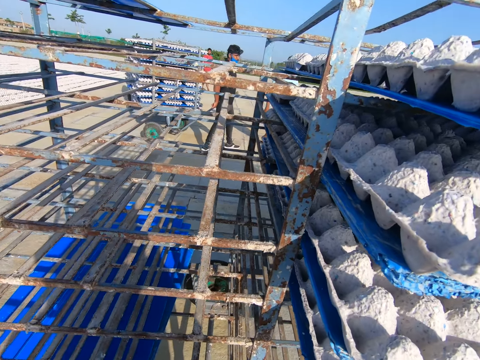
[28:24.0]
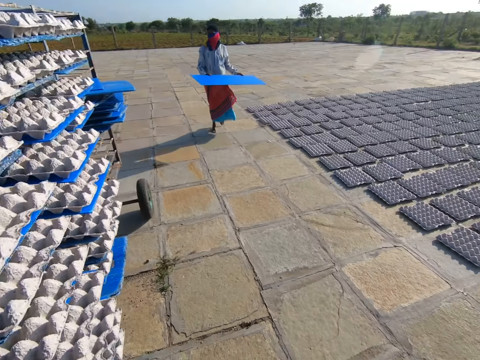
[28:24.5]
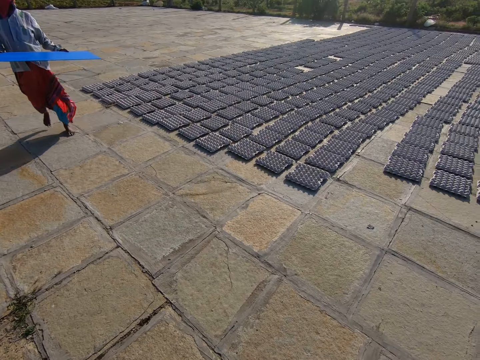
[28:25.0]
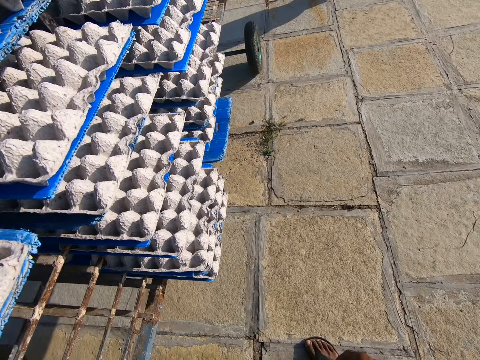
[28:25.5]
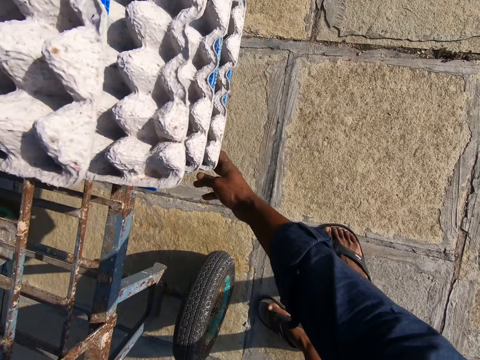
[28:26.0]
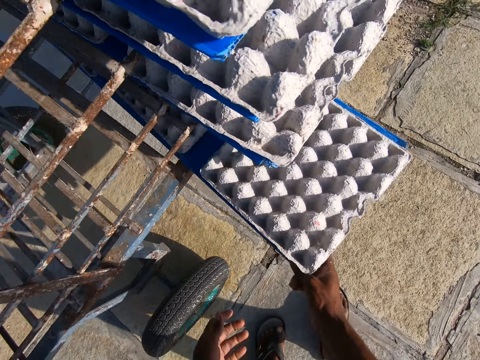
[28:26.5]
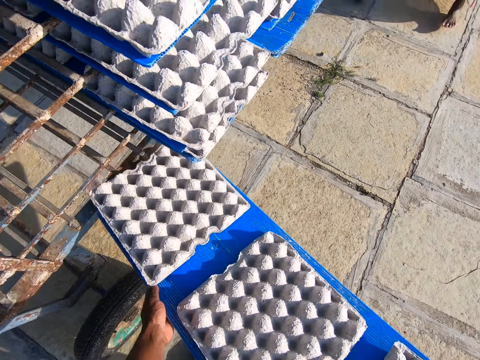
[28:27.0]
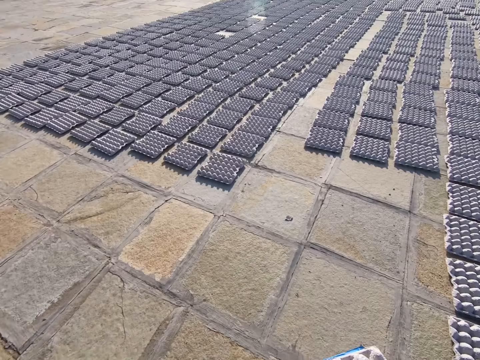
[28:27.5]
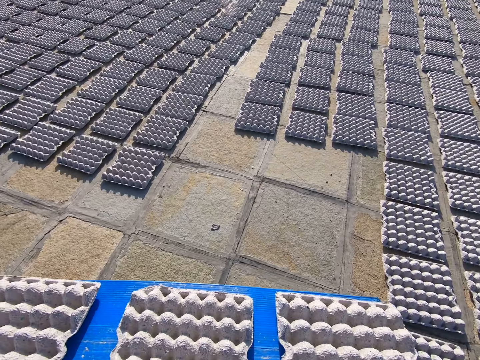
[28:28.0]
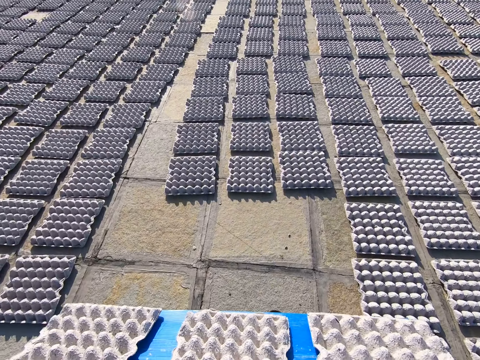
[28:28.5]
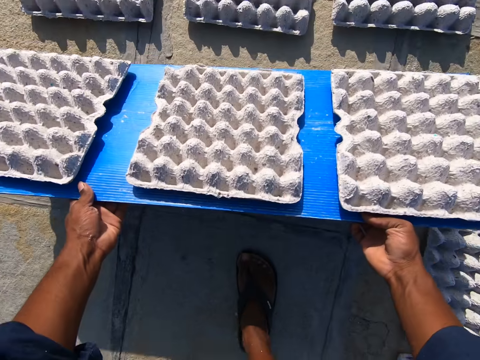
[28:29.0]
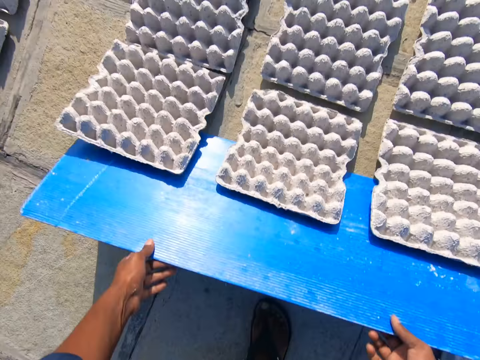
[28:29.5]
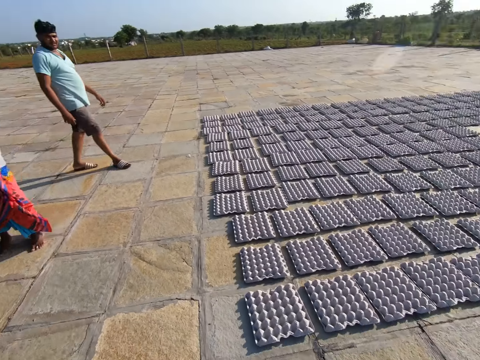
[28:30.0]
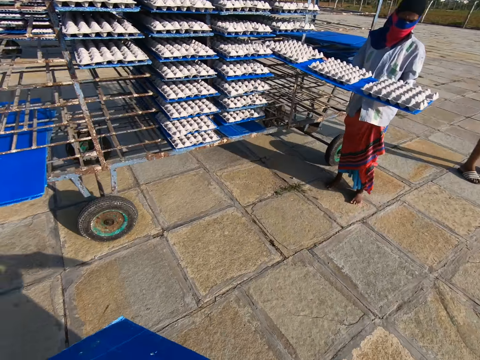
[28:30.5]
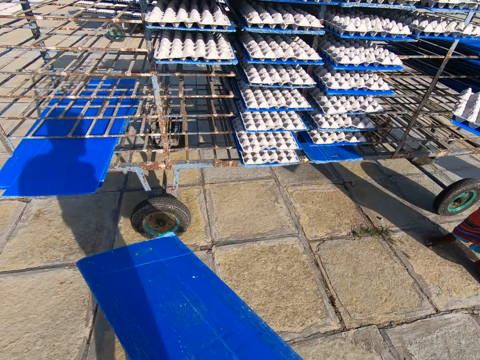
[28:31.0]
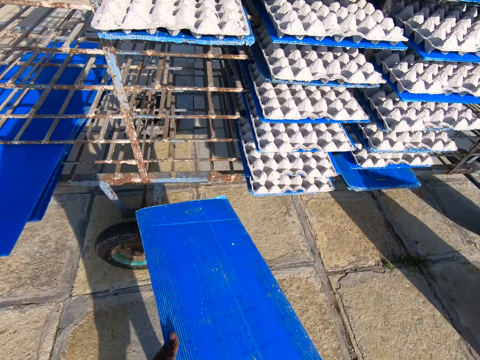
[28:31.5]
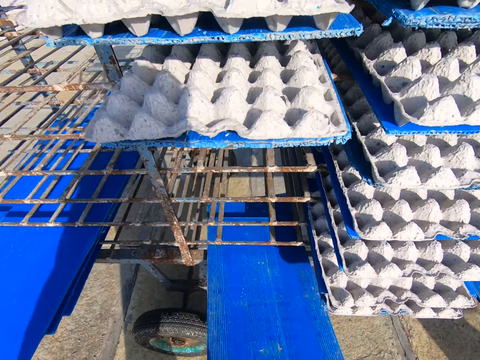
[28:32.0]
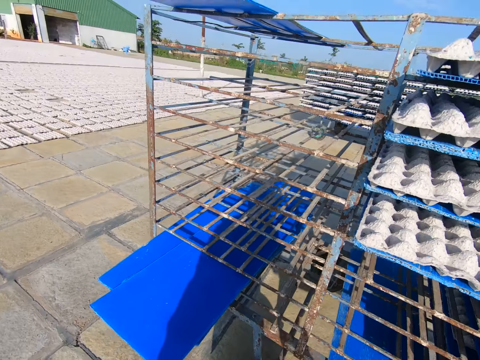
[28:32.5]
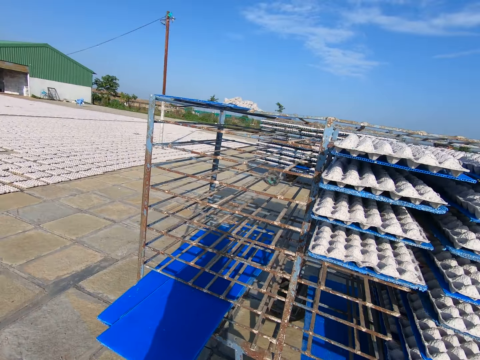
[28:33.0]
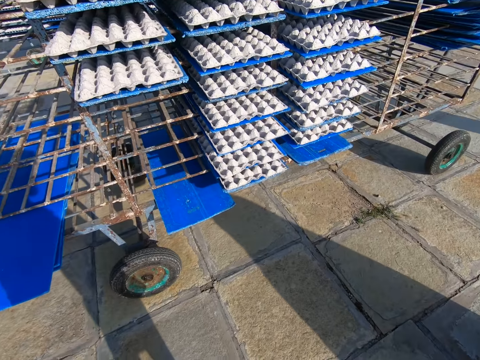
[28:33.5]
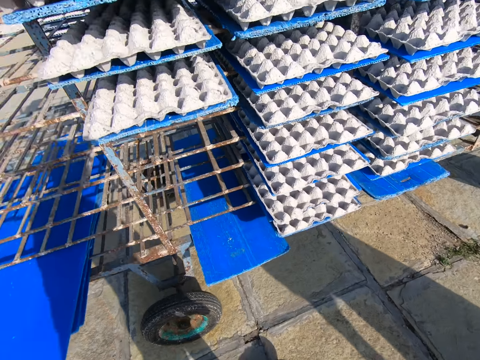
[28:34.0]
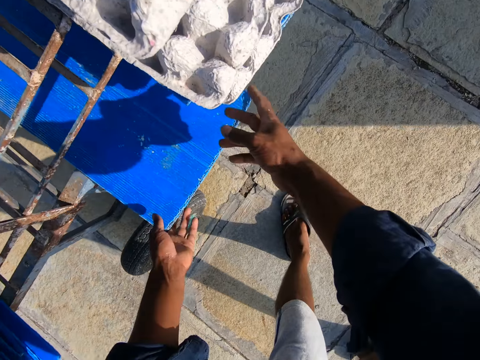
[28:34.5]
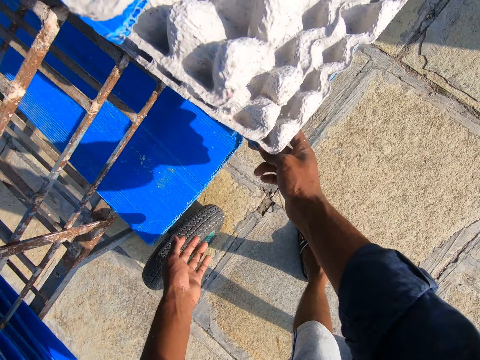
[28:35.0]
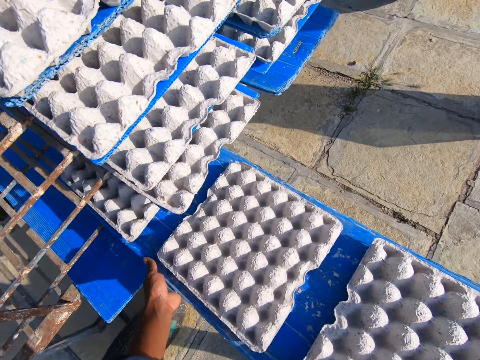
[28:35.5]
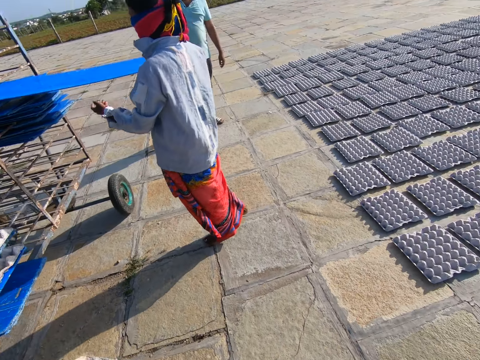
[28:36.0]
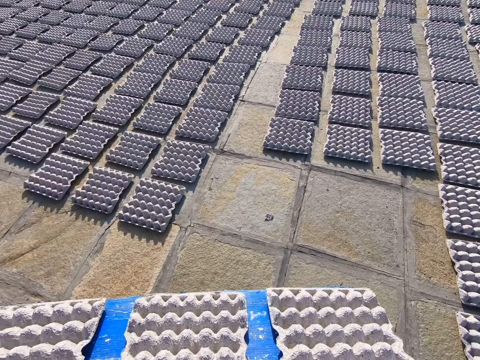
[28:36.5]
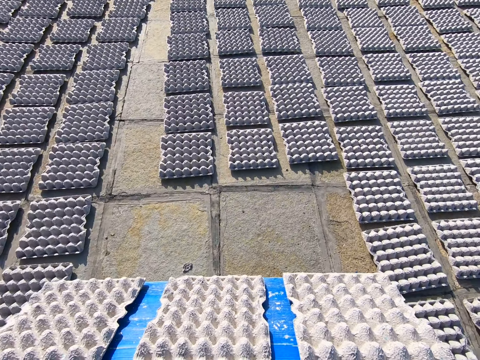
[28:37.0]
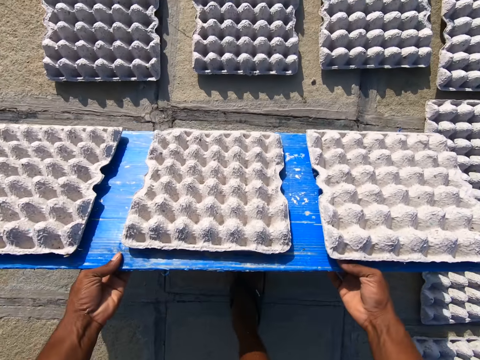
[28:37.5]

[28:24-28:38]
The camera wearer looks around. The woman walks towards the rack. The camera wearer pulls a plastic board of egg trays from the rack with his right hand. He places his left hand on the plastic board of egg trays. He walks away from the rack. He rests the plastic board of egg trays on the ground with his hands. He drops the egg trays on the plastic board on the ground with his hands. The woman pulls a plastic board of egg trays from the rack with her hands. The camera wearer walks towards the rack. He slides the plastic board on the rack with his hands. He moves the plastic board on the rack with his left hand. He pulls a plastic board of egg trays from the rack with his right hand. He places his left hand on the plastic board of egg trays. He walks away from the rack. The woman slides the plastic board on the pile of plastic boards on the rack with her hands.

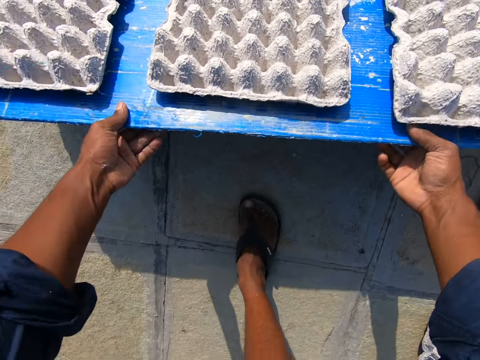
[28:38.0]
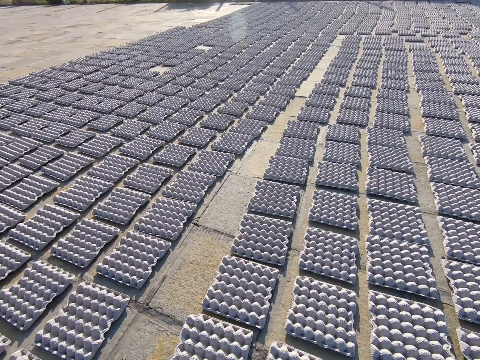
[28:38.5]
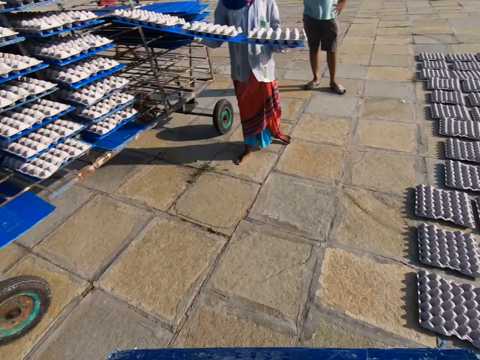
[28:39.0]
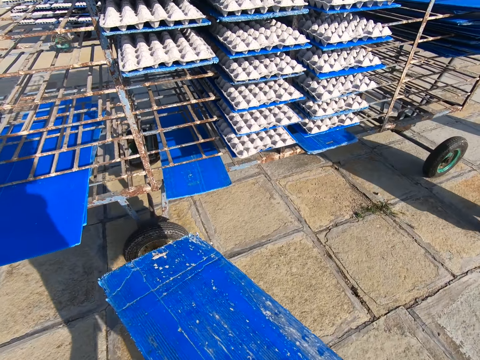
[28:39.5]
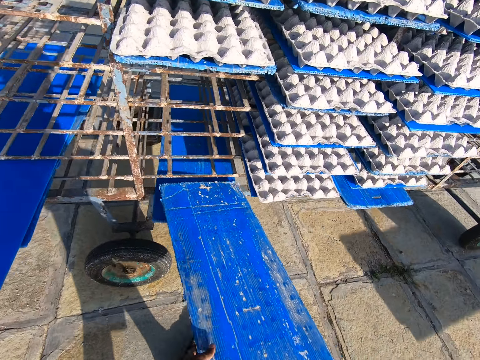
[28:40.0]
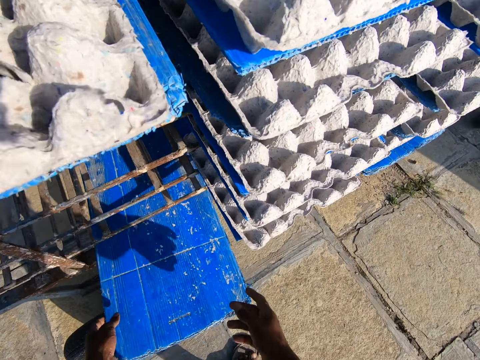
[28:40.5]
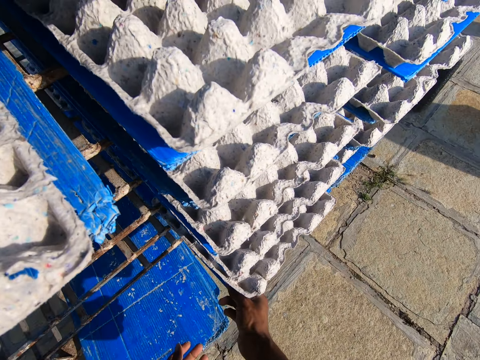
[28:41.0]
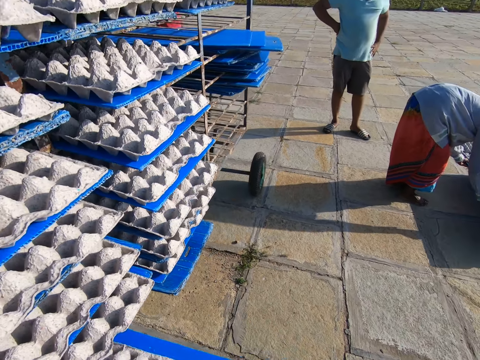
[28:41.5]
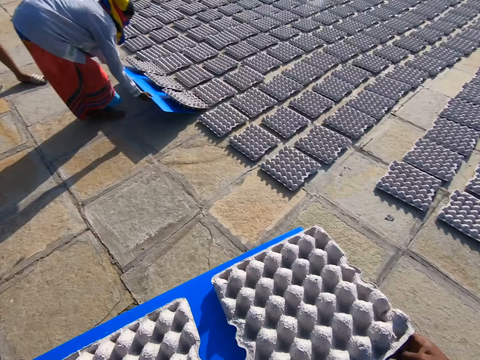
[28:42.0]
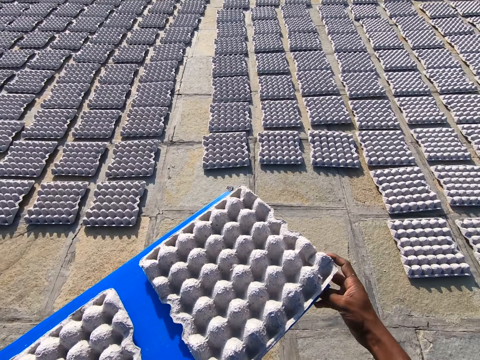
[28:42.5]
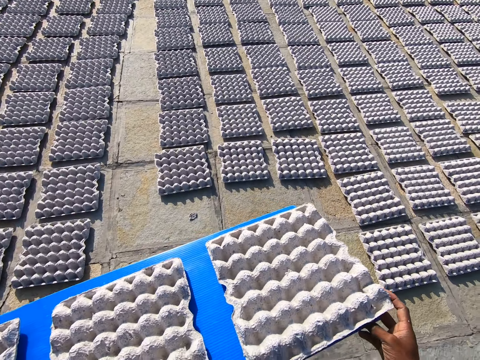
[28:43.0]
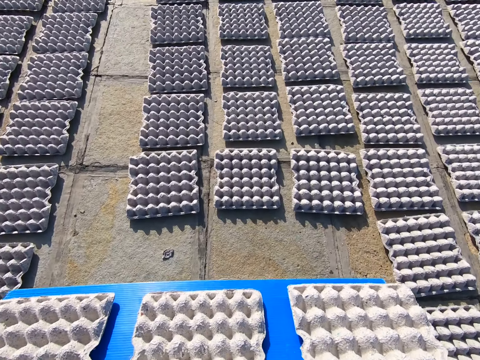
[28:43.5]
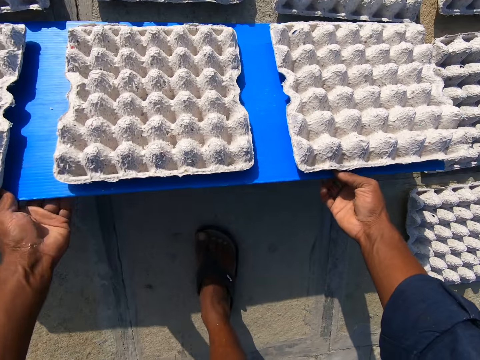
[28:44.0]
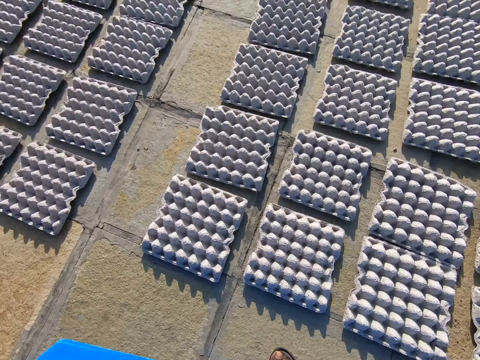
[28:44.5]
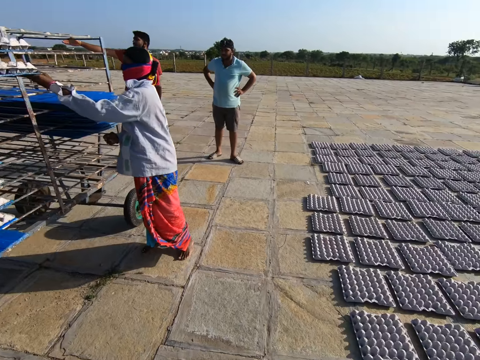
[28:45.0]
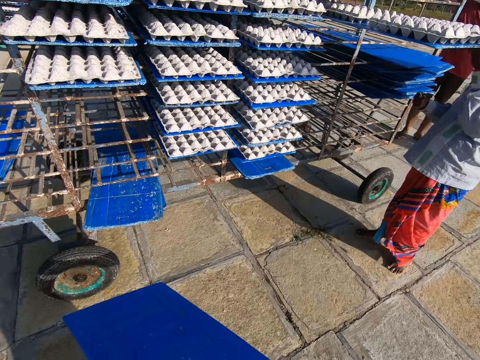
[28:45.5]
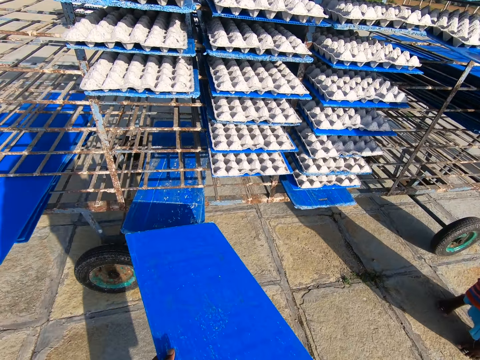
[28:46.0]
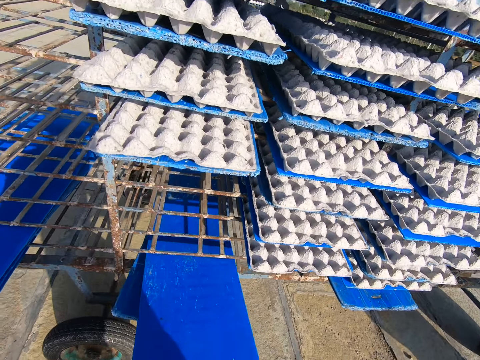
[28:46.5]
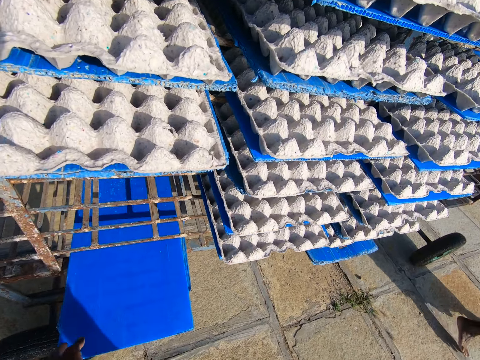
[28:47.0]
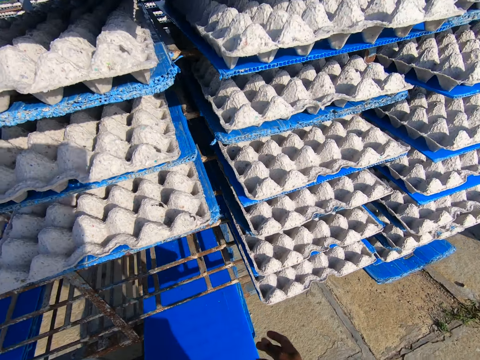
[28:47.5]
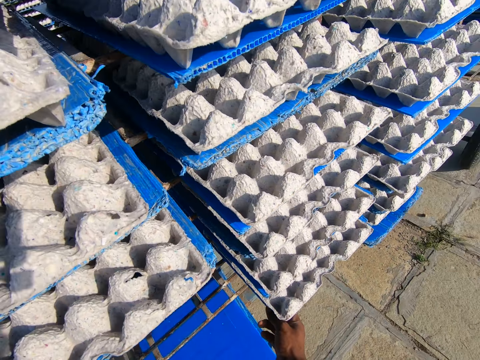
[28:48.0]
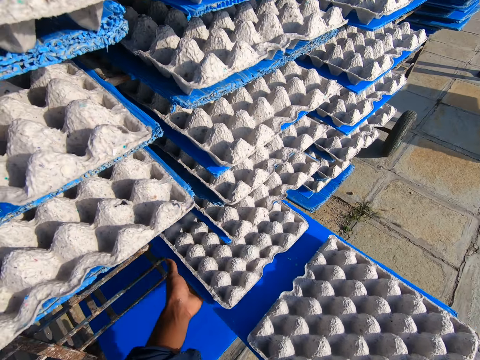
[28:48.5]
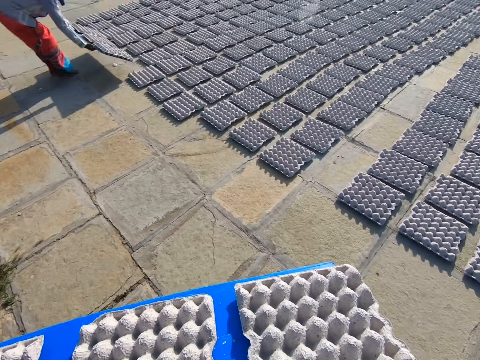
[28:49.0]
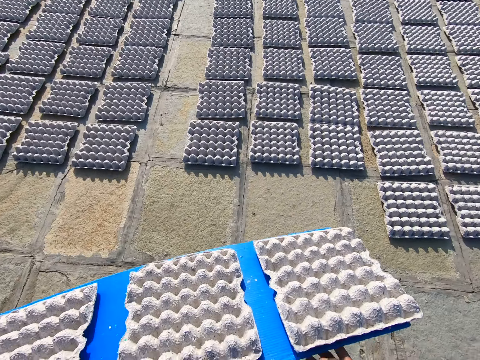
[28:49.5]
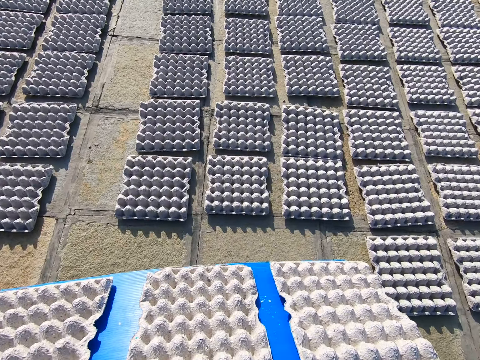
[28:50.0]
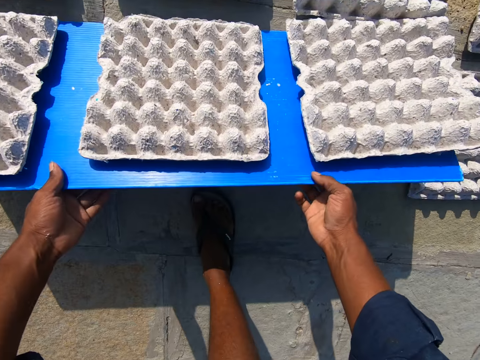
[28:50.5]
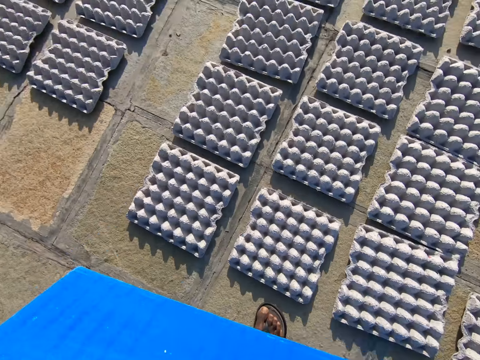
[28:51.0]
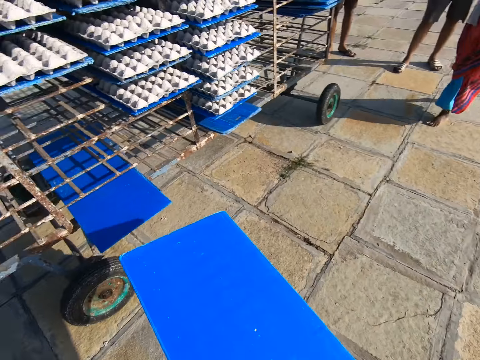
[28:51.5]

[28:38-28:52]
The camera wearer rests the plastic board of egg trays on the ground with his hands. He drops the egg trays on the plastic board on the ground with his hands. He walks towards the rack. He slides the plastic board on the plastic board on the rack with his hands. He pulls a plastic board of egg trays from the rack with his right hand. The woman rests the plastic board of egg trays on the ground with her hands and drops the egg trays on the plastic board on the ground with her hands. The camera wearer walks away from the rack. He rests the plastic board of egg trays on the ground with his hands. He drops the egg trays on the plastic board on the ground with his hands. He walks around. A man interacts with another man. The woman pulls a plastic board of egg trays from the rack with her right hand. She places her left hand on the plastic board. The camera wearer slides the plastic board on a pile of plastic boards on the rack with his hands. He pulls a plastic board of egg trays from the rack with his right hand. He places his left hand on the plastic board of egg trays. He walks away from the rack. He rests the plastic board of egg trays on the ground with his hands. He drops the egg trays on the plastic board on the ground with his hands. He walks around.
